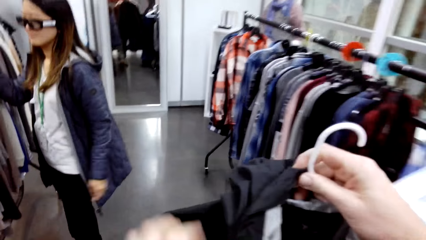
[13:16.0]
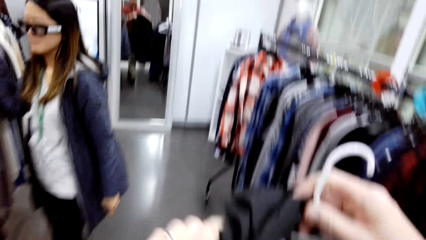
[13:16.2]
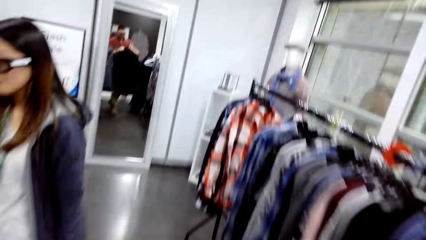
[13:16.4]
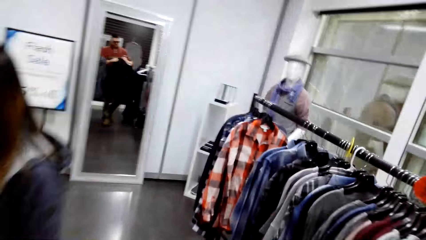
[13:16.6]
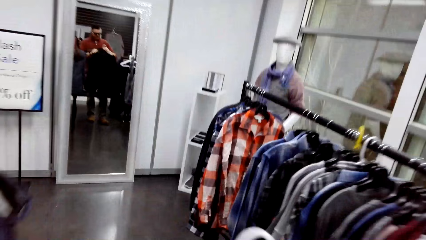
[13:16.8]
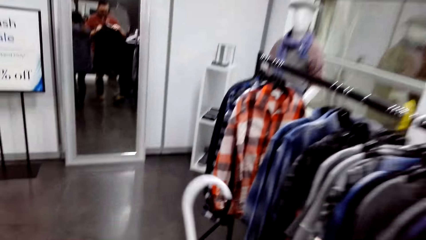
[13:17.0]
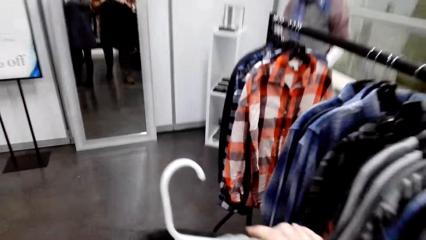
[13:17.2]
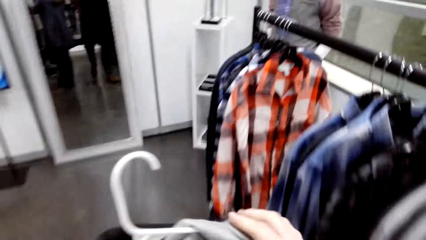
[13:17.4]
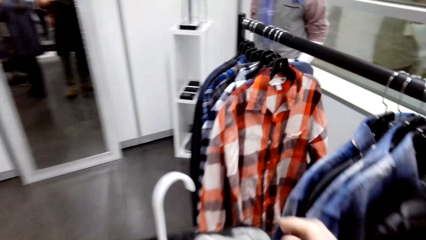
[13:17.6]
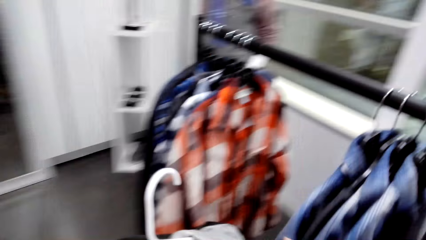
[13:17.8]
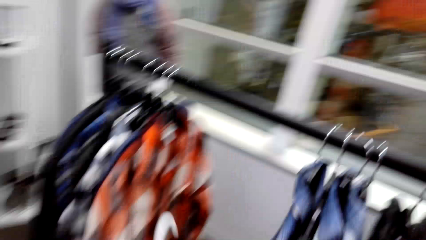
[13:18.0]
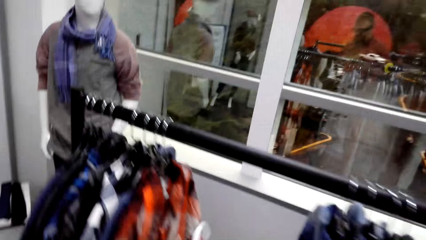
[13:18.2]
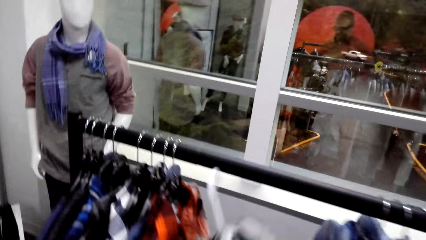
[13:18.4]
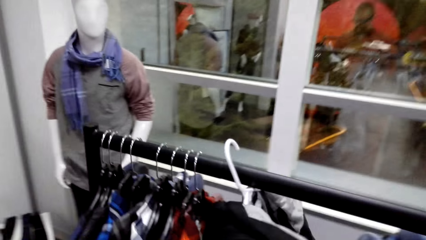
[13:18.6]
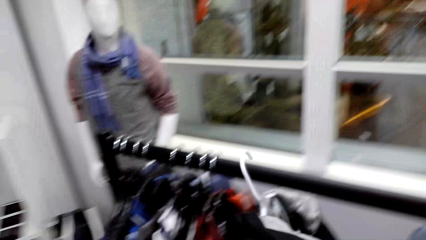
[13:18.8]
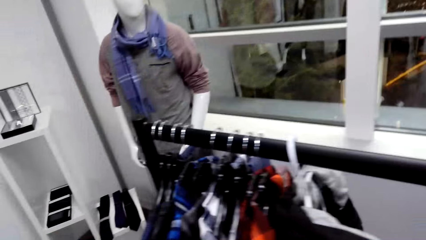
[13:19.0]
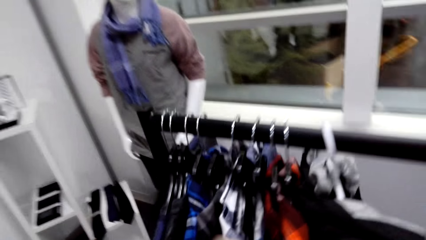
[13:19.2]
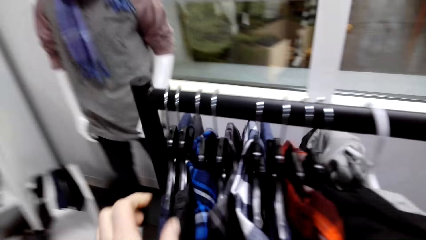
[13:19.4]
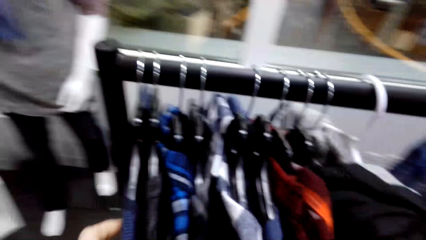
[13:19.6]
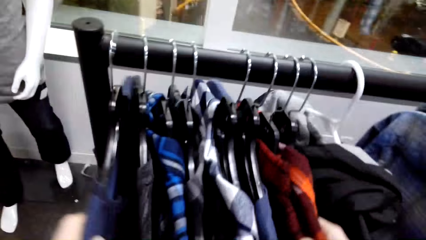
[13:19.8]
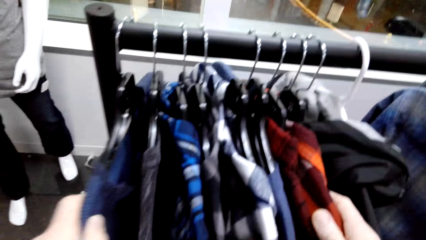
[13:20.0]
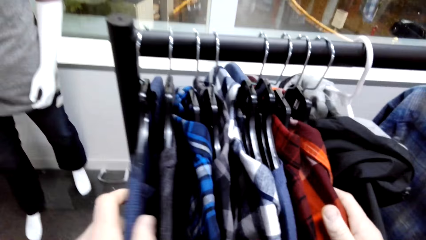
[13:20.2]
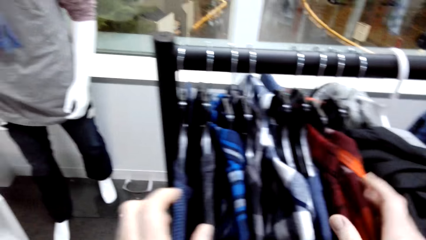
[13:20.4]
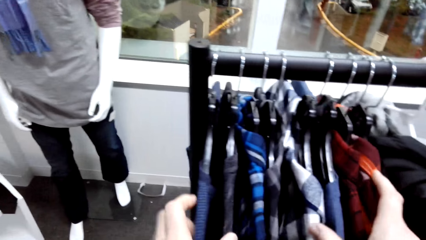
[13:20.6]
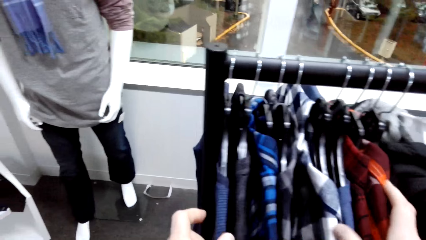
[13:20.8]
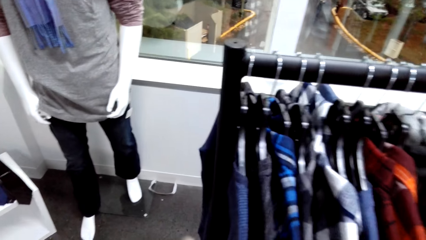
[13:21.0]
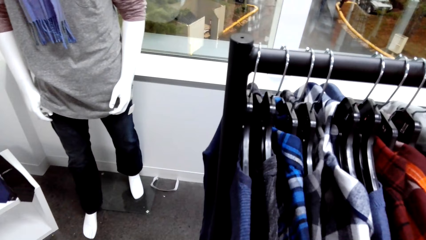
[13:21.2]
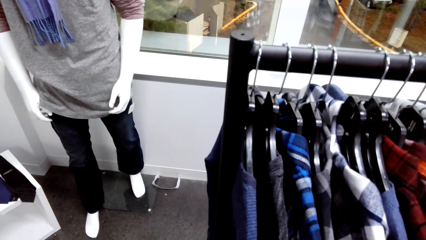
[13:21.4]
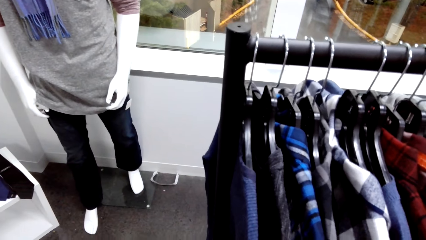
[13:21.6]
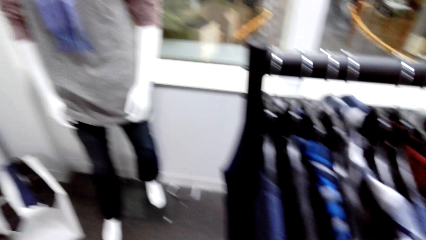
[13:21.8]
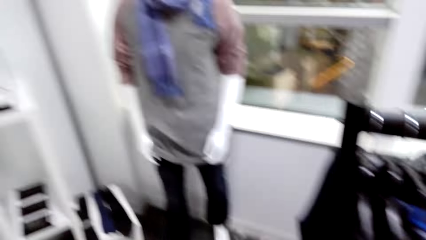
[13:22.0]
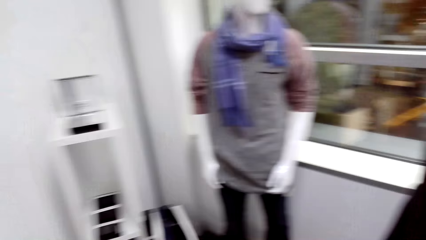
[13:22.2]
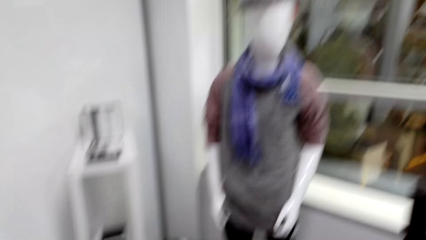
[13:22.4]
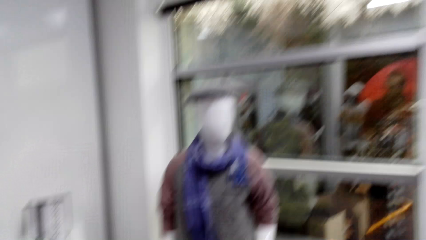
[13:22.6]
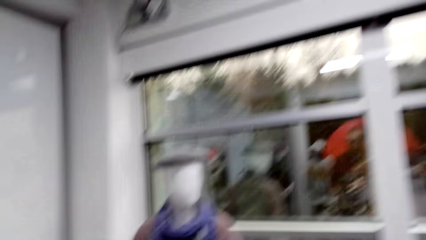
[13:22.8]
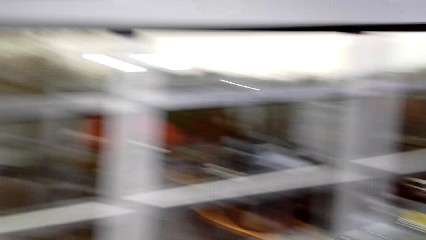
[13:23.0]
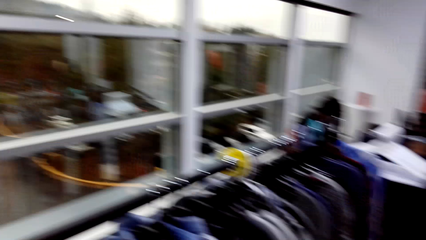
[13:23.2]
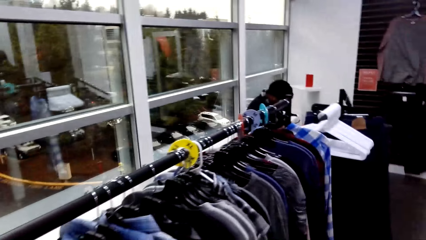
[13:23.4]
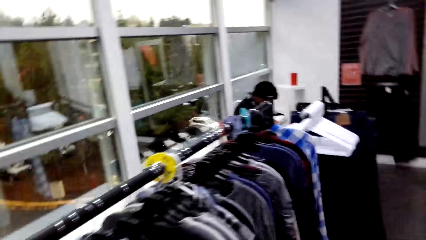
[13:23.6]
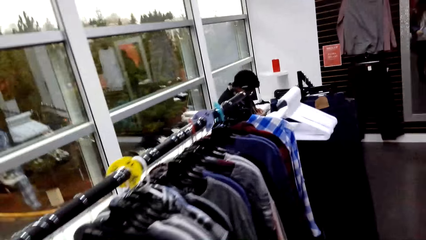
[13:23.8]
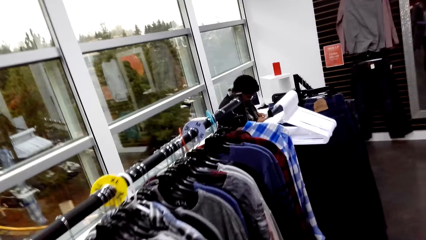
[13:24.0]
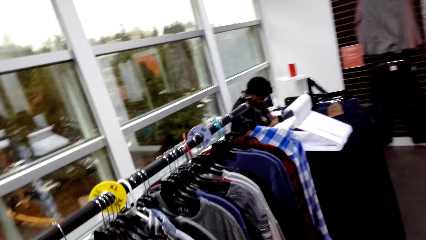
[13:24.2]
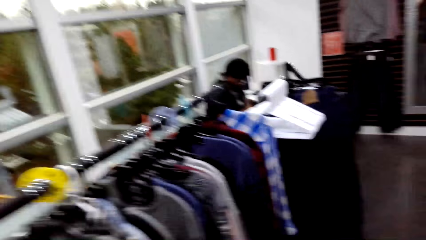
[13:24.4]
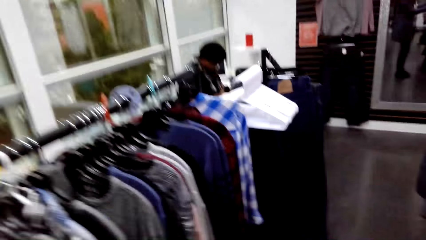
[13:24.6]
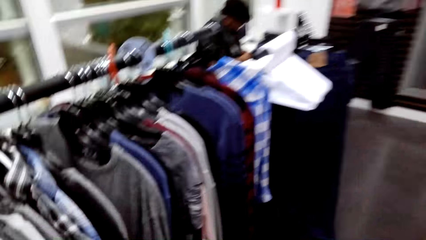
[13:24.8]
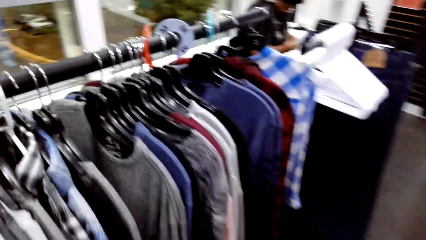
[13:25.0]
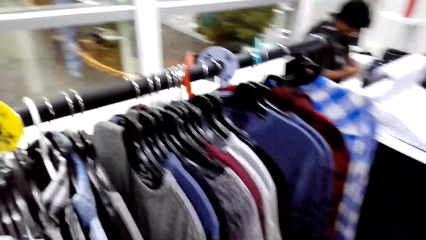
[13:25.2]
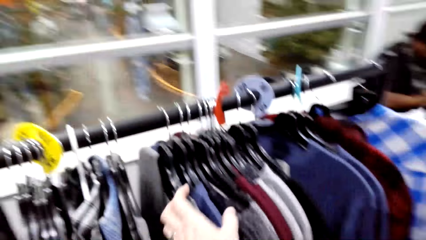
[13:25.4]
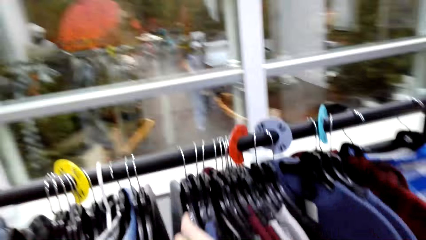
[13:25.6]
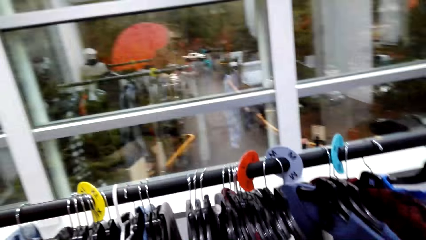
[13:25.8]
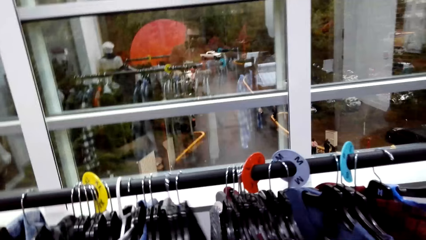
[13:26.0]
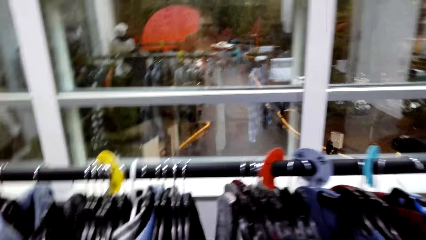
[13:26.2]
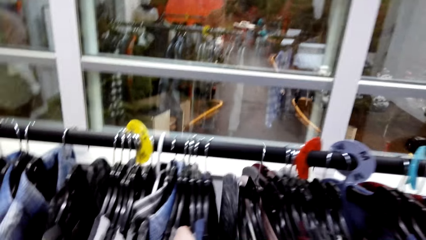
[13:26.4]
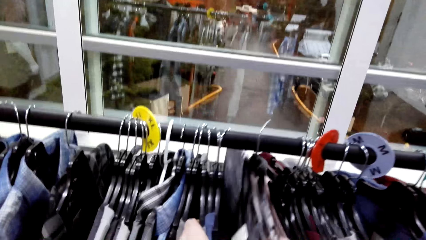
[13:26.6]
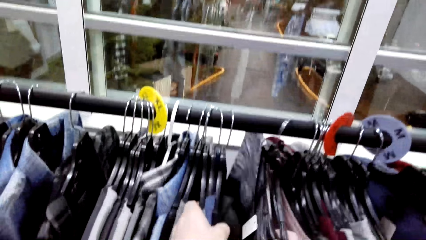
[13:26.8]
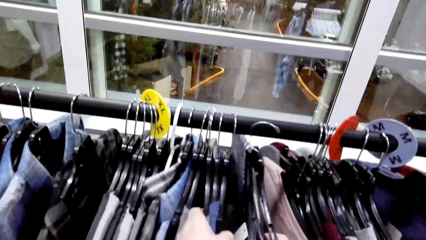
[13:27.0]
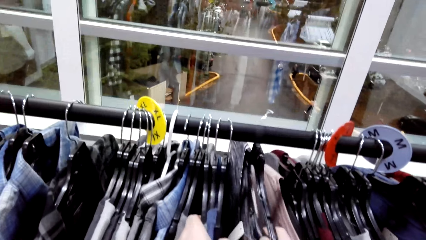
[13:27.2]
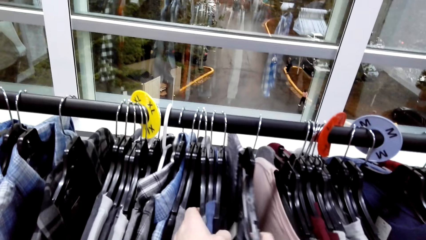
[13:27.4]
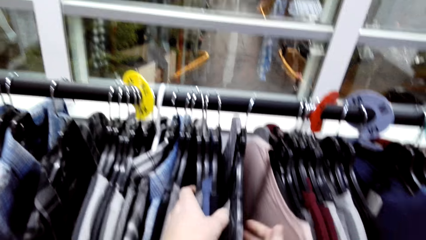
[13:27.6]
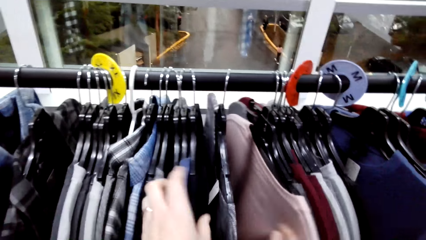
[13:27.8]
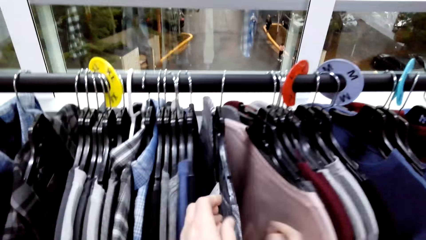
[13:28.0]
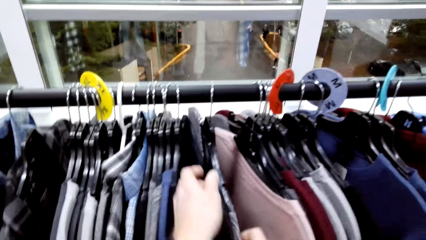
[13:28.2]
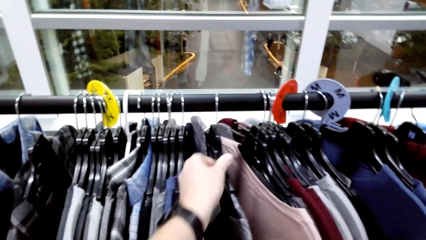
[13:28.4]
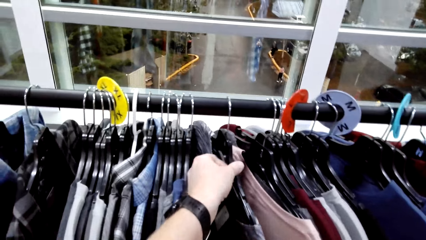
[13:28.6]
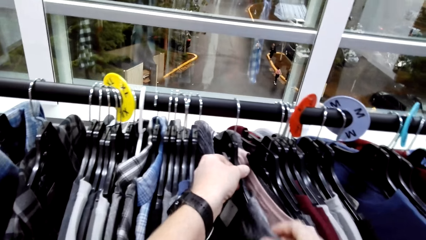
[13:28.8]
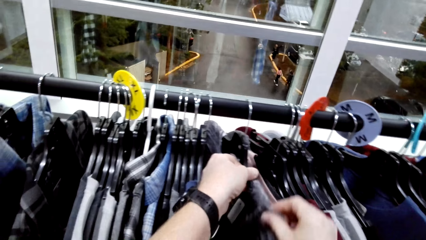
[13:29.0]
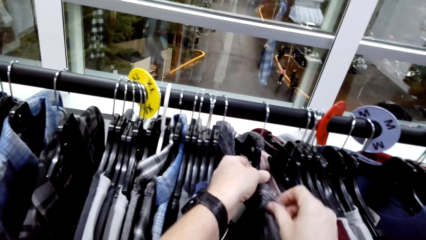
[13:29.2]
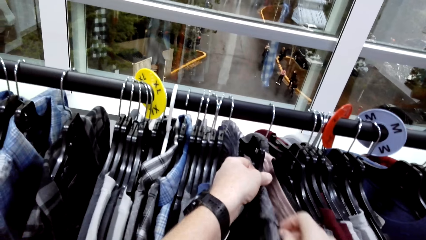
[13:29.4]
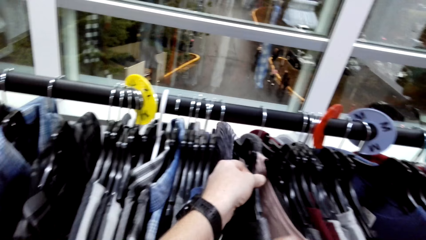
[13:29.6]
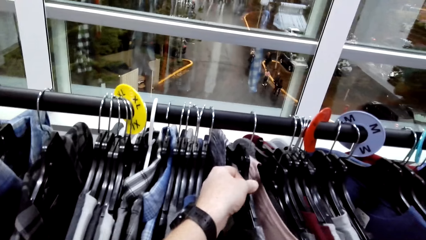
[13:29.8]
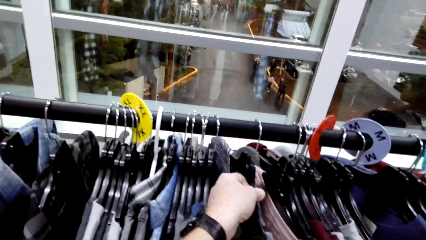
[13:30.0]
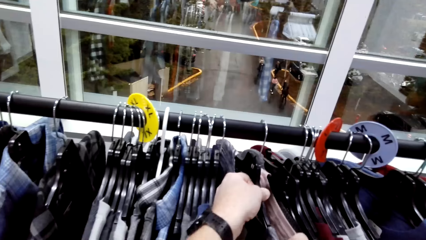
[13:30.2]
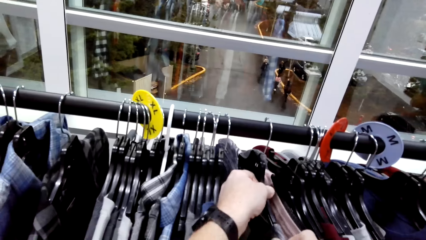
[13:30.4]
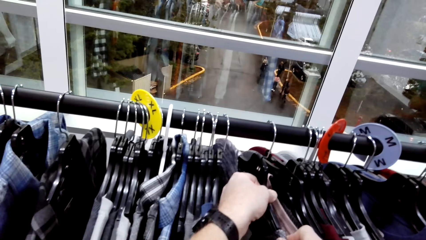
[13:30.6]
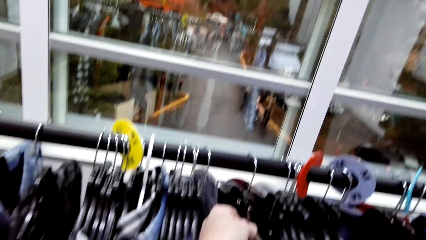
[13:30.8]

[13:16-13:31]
The camera wearer hangs the jacket or shirt. They touch the shirt. They walk around. They move the shirts and pull the shirt from the hanger.
